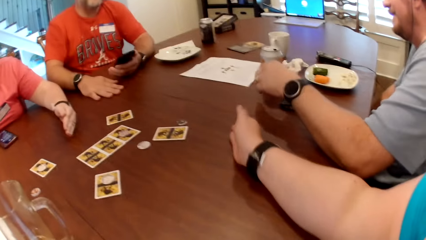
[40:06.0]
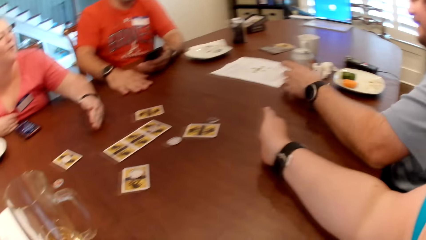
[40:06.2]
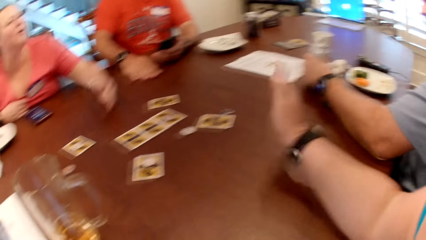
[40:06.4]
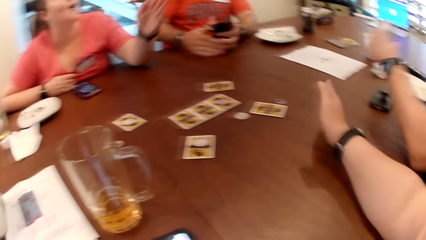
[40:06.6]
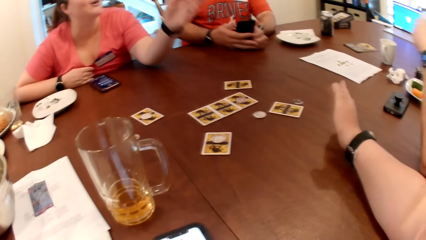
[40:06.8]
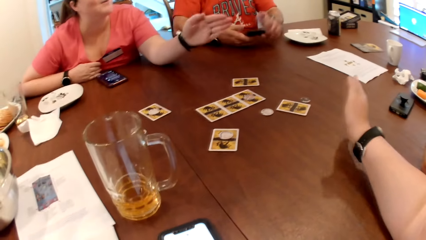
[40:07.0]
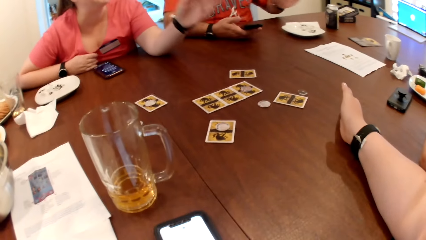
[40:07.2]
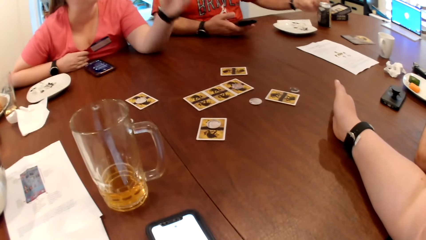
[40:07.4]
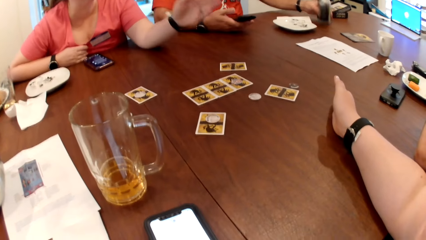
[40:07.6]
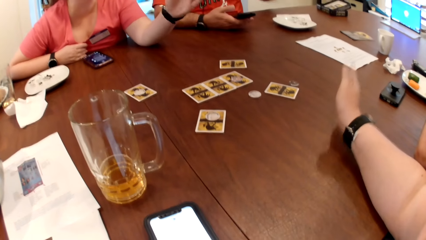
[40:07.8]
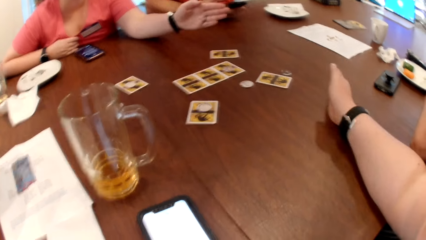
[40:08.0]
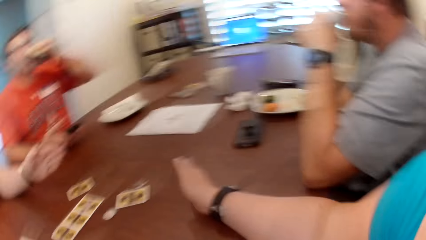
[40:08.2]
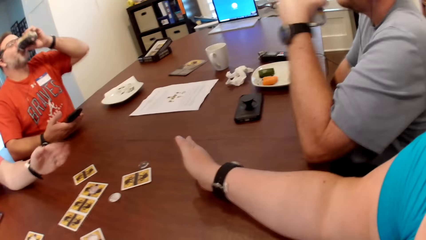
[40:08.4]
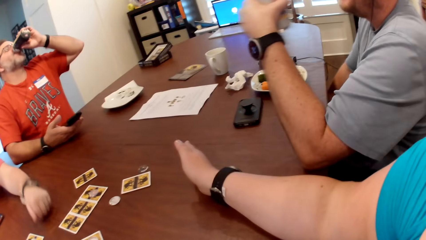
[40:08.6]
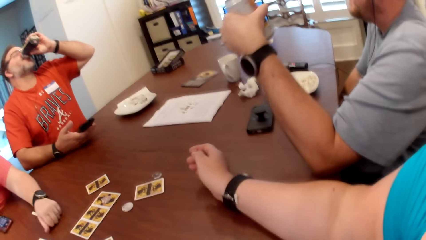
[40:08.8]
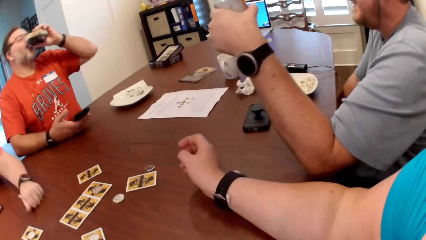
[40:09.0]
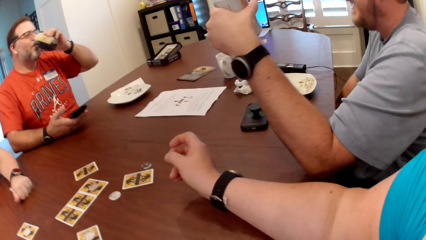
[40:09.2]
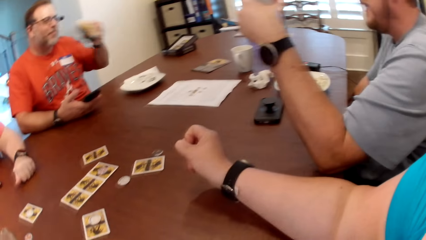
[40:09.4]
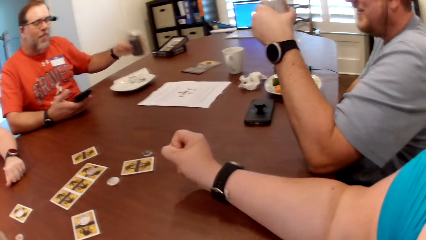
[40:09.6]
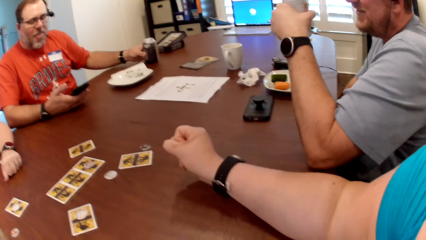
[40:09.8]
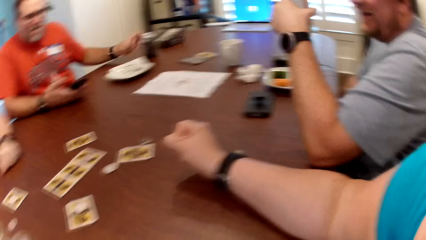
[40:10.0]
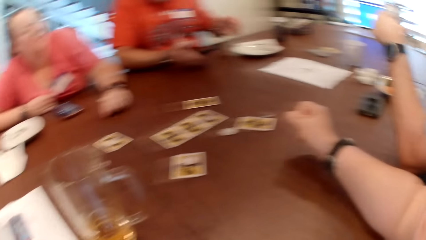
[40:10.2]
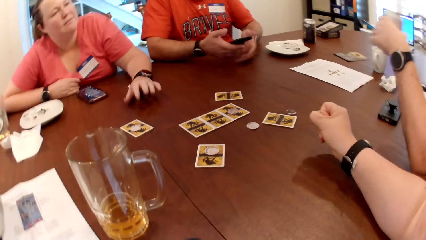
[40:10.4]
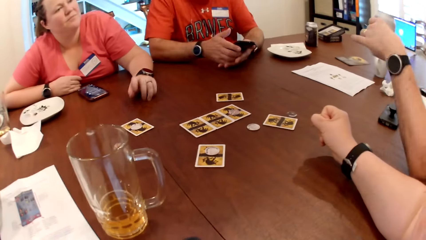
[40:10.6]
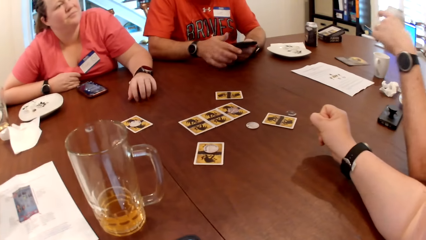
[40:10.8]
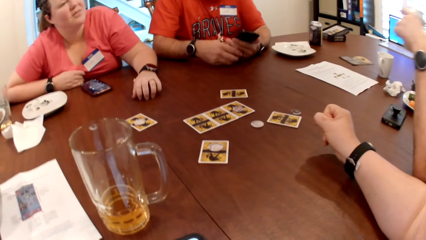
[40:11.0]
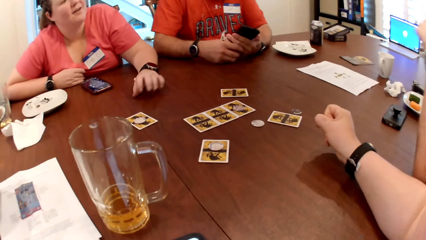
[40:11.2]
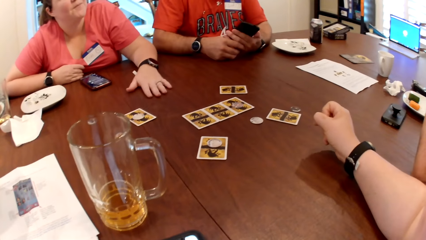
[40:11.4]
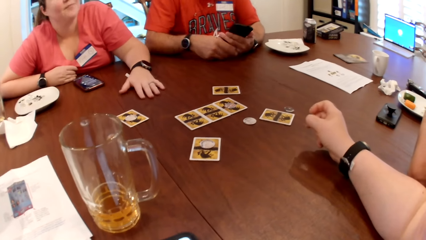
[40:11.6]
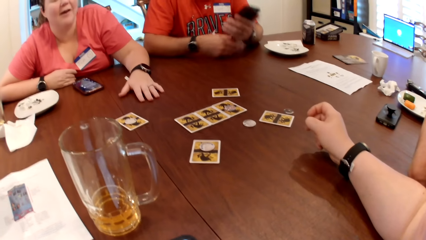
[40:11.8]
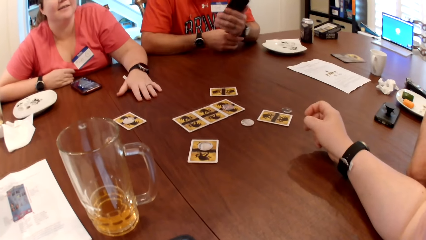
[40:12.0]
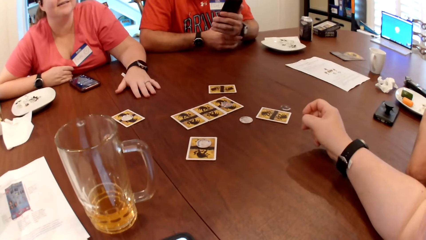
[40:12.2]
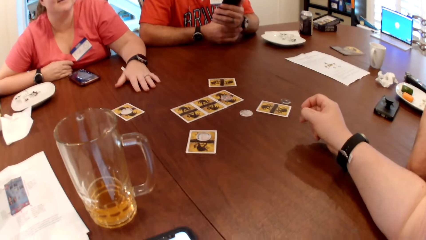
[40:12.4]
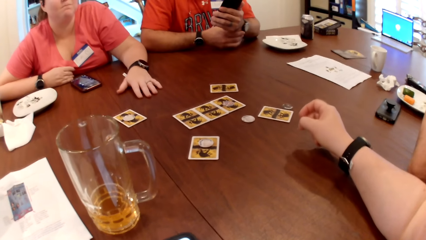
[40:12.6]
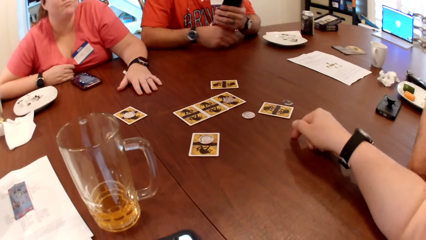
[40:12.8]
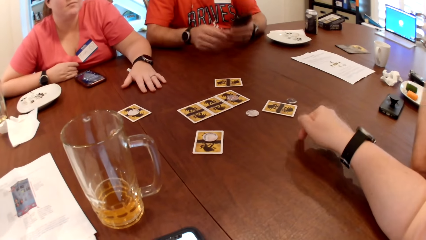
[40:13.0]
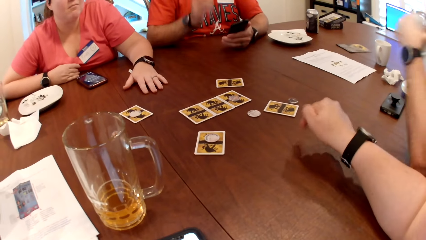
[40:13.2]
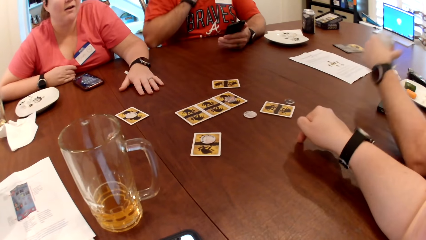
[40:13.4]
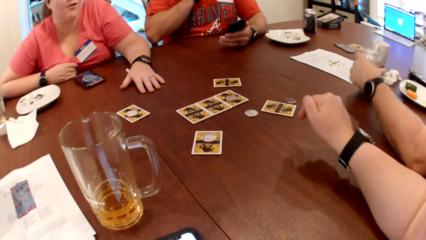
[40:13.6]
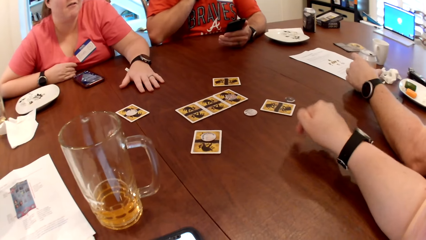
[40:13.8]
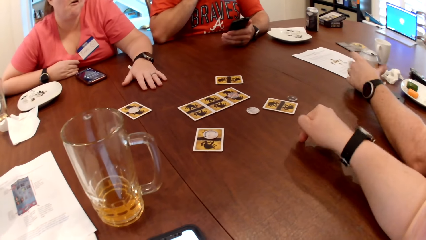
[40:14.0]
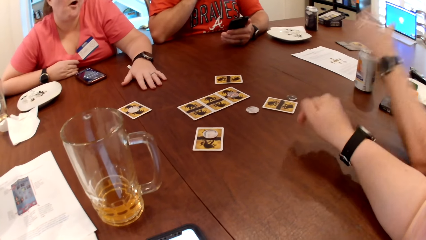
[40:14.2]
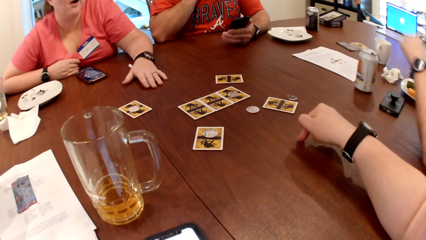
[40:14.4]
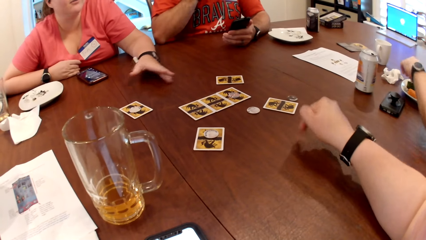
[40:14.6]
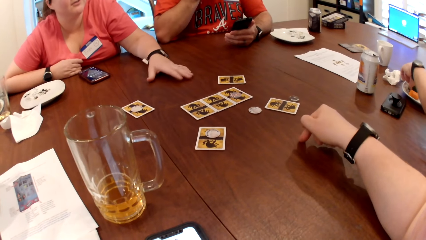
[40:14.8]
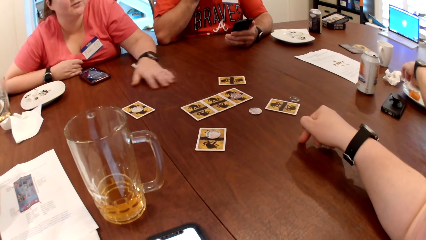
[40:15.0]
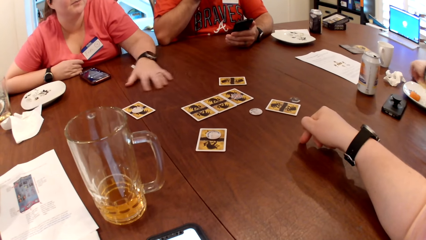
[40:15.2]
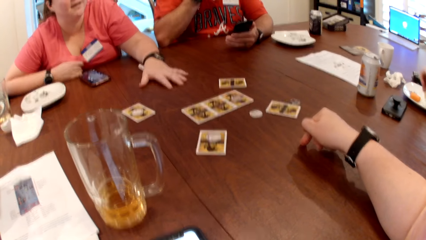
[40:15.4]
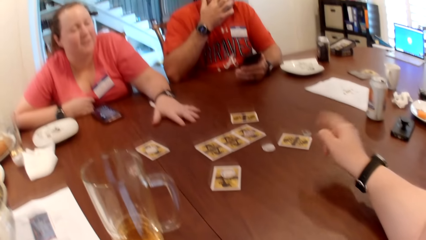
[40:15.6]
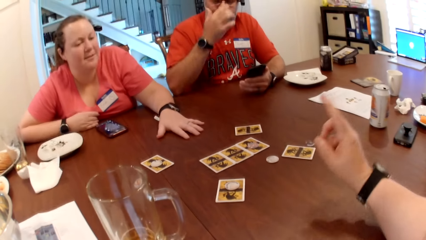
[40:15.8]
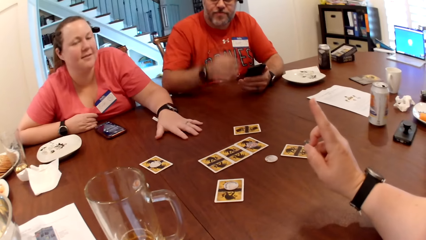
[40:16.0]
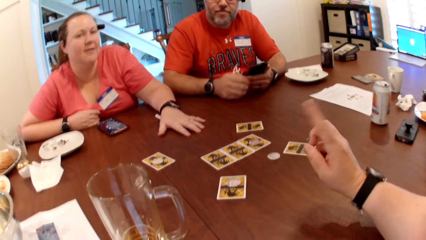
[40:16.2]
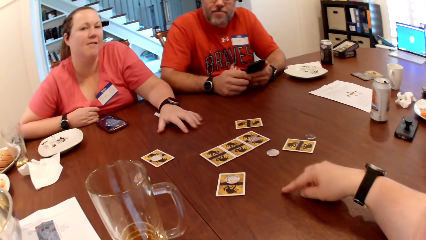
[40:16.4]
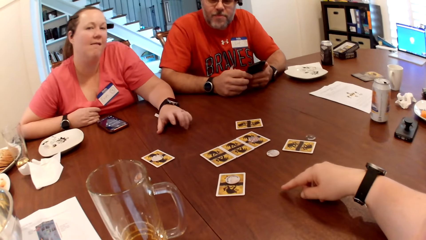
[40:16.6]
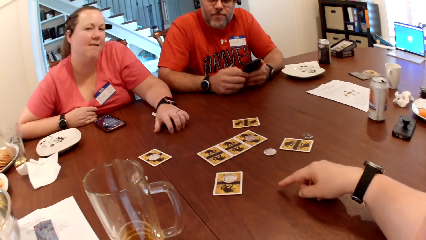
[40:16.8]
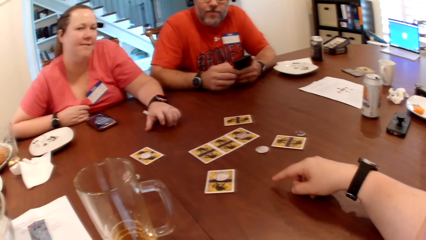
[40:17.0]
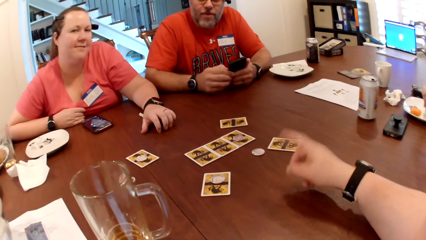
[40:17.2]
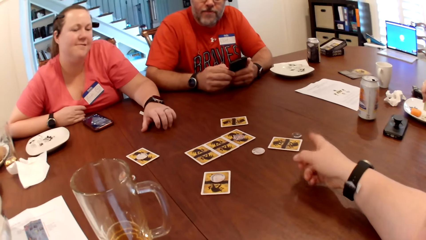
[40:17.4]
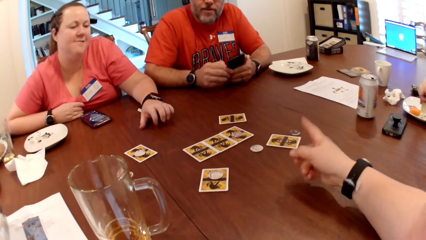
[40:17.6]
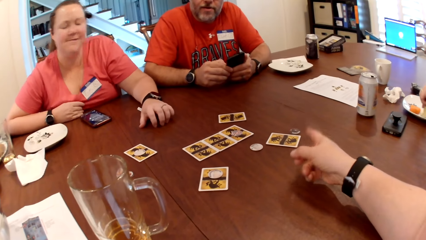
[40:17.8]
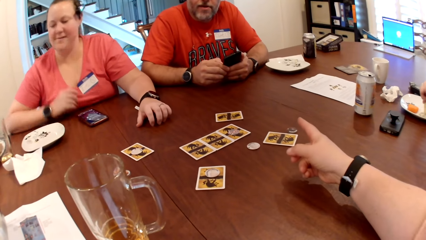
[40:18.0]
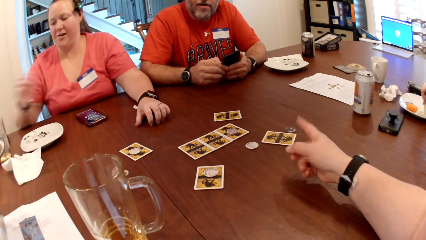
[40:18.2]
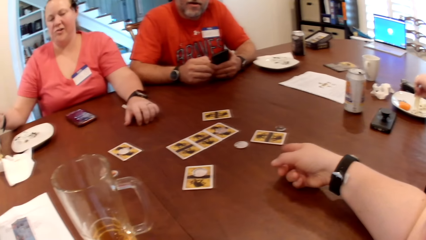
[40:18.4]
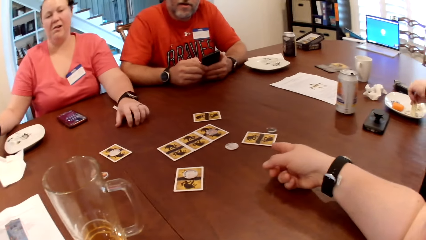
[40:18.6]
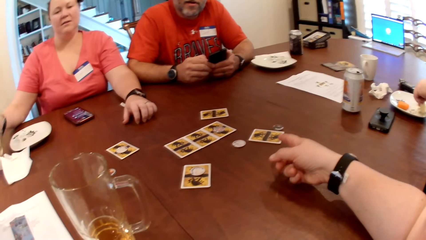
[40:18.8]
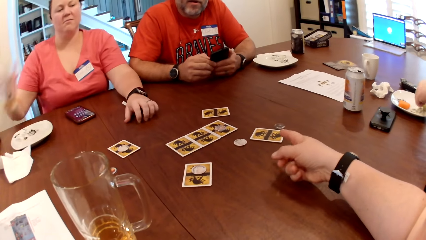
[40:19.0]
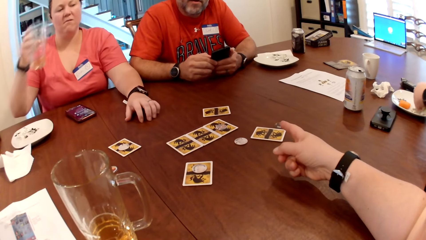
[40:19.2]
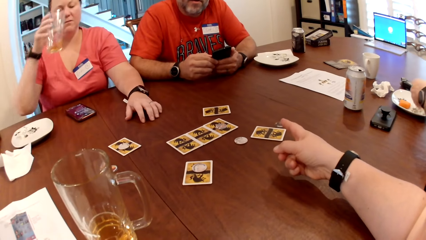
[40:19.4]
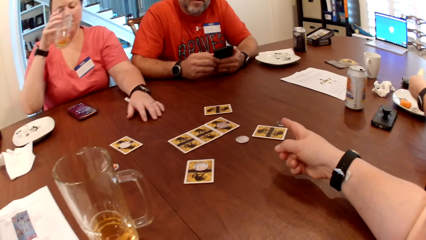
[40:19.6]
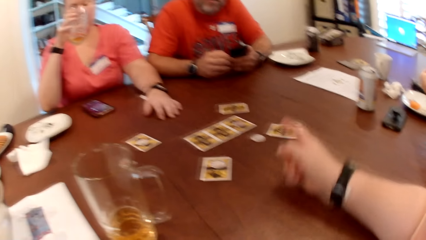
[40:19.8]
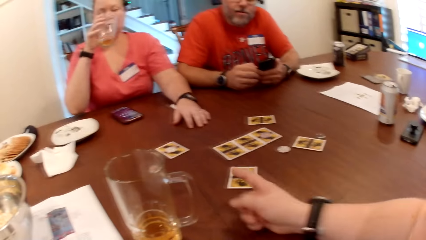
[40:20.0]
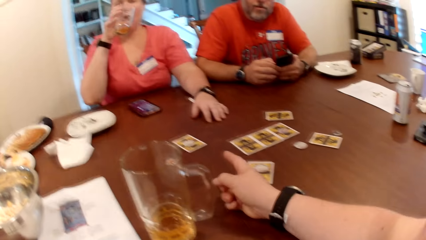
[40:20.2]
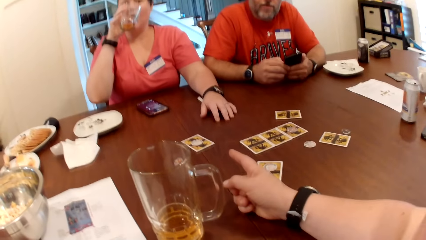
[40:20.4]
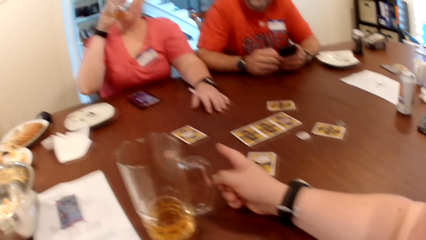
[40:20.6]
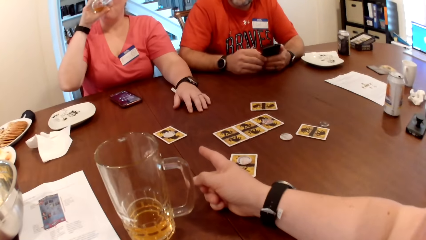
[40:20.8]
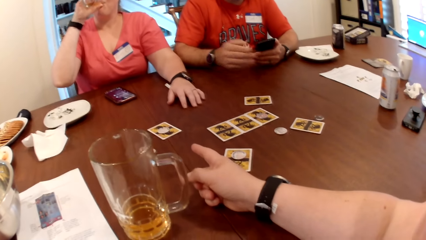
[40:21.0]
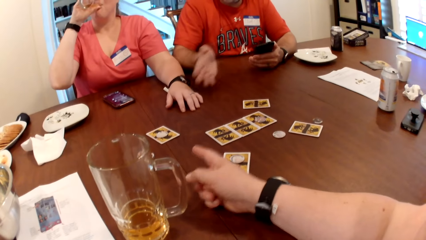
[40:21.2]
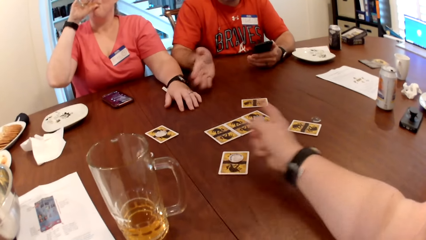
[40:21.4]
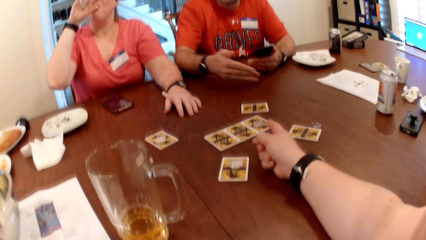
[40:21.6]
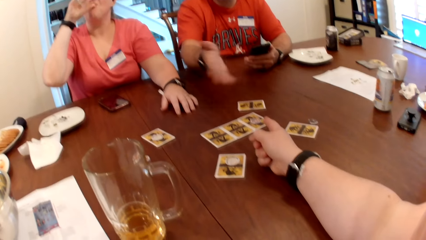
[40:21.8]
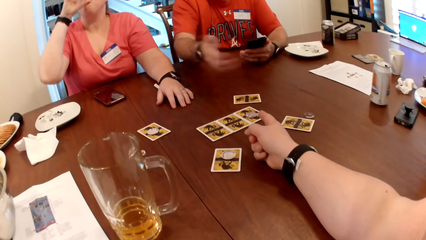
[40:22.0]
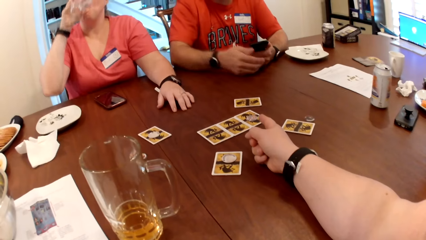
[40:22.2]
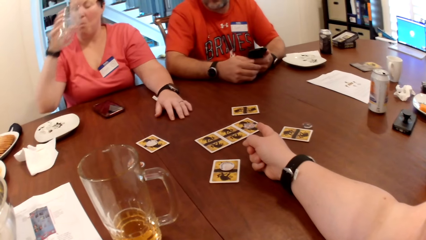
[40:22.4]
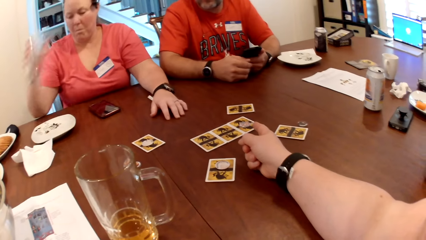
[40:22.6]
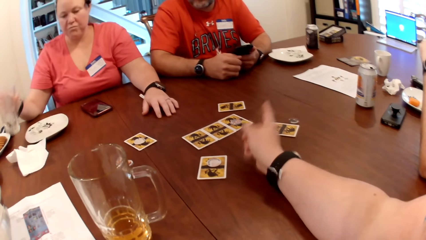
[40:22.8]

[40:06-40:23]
A man drops the phone on the table. Another man places his right hand on the table. The camera wearer hits her right hand on the table. The first man moves the phone with his left hand and takes the can from the table with his left hand. The other man passes the phone to his right hand, takes a can from the table with his left hand, and drinks from the can. The first man drinks from the can. The other man drops the can on the table. A woman rubs the table with her left hand. The other man passes the phone to his left hand and adjusts his watch with his right hand. The first man drops the can on the table. The camera wearer taps on the table with her right hand finger. The woman rubs the table with her left hand. The first man takes the food from the plate with his left hand. The other man rubs his face with his right hand and places his right hand on the table. The camera wearer hits the table with her right hand. The first man takes food from the plate with his left hand. The woman takes the glass cup from the table with her right hand. The camera wearer points at the cards on the table. The woman drinks from the glass cup.
